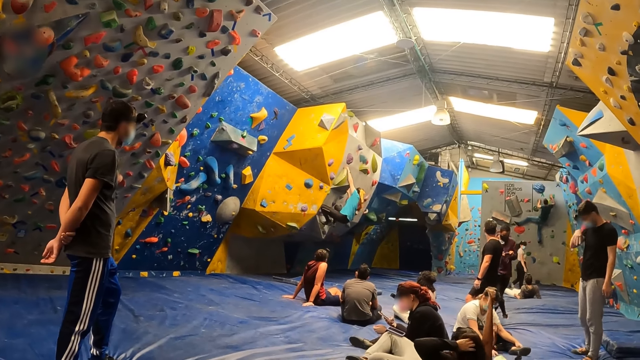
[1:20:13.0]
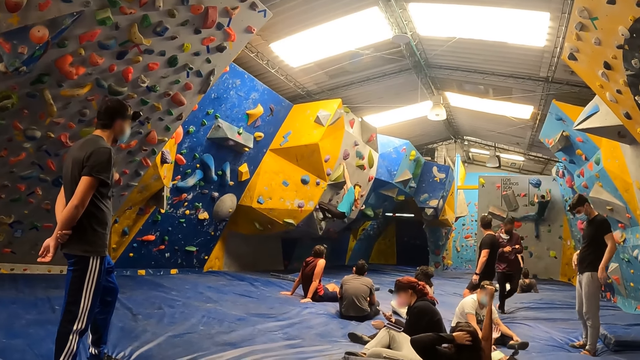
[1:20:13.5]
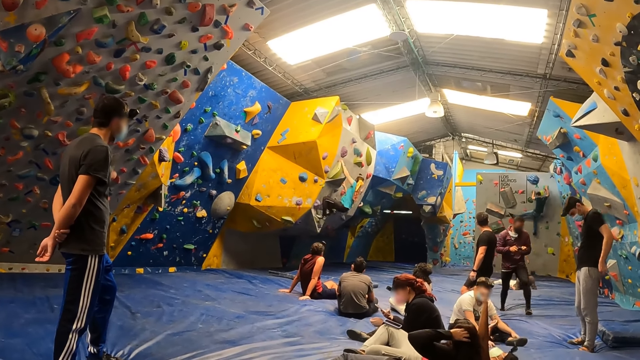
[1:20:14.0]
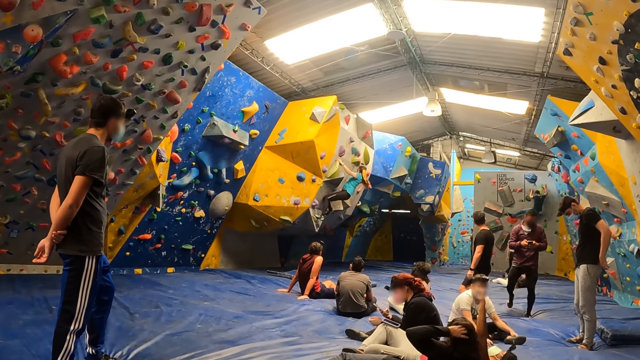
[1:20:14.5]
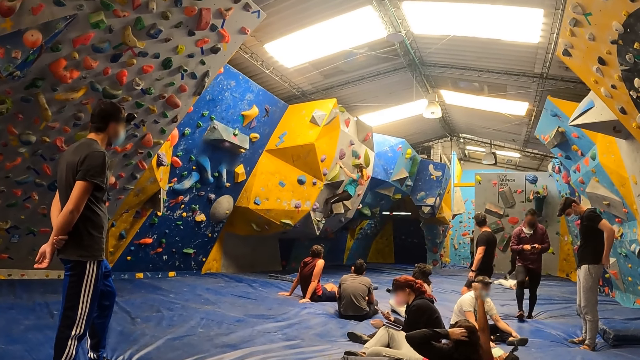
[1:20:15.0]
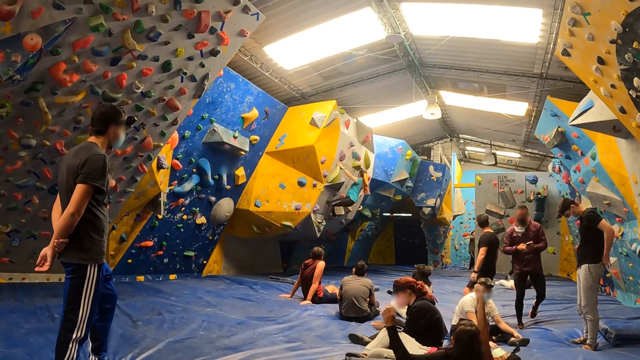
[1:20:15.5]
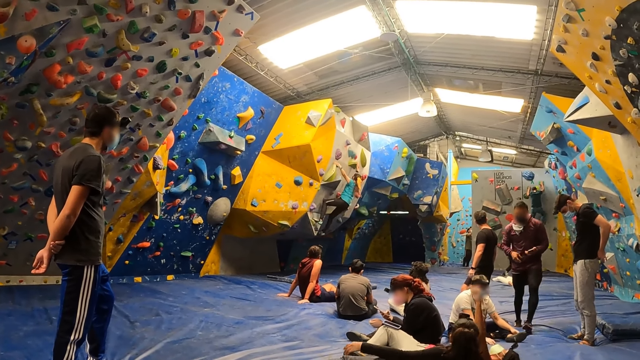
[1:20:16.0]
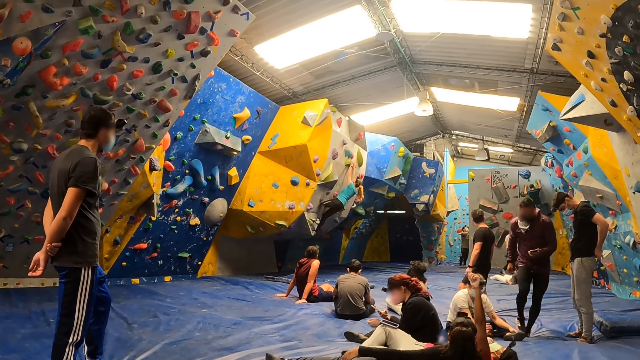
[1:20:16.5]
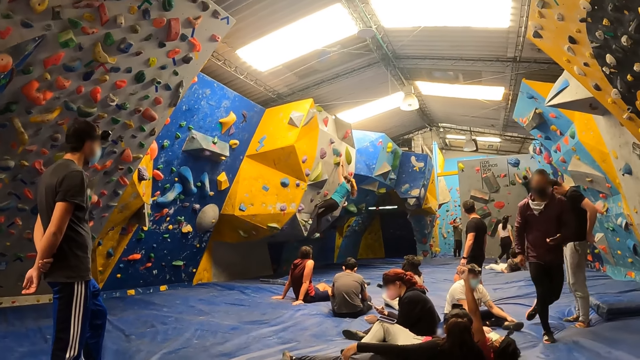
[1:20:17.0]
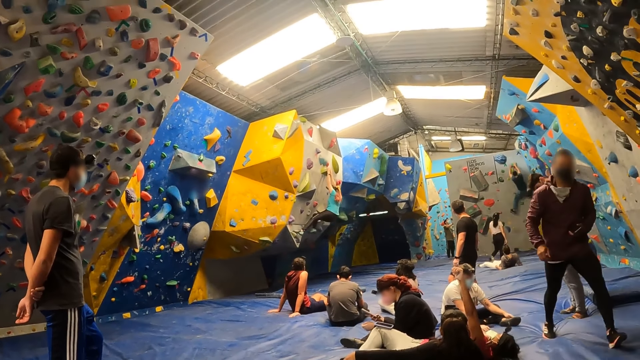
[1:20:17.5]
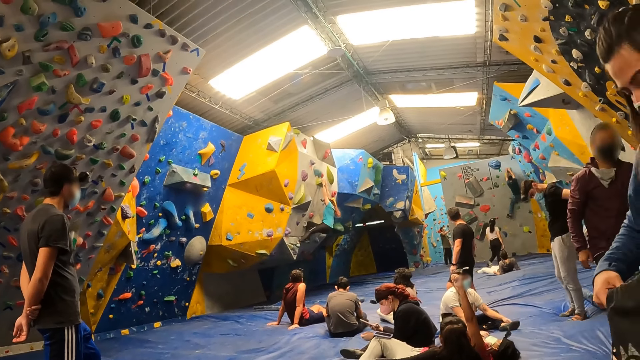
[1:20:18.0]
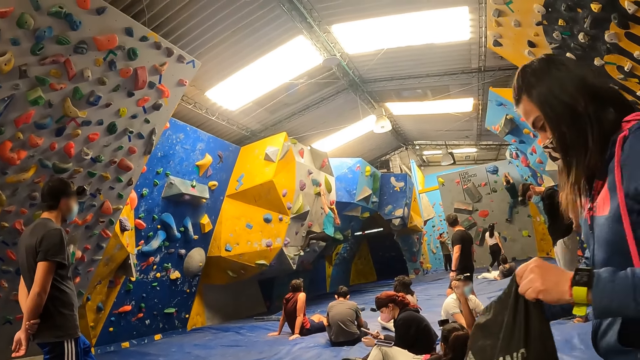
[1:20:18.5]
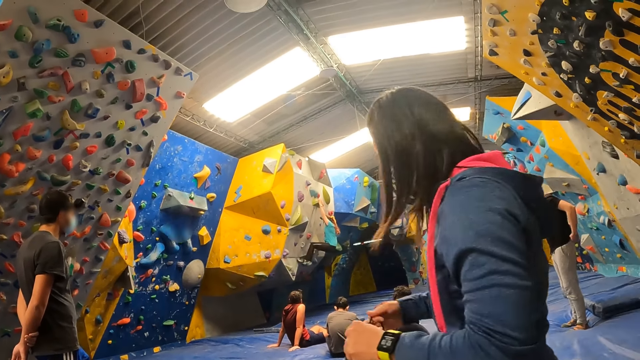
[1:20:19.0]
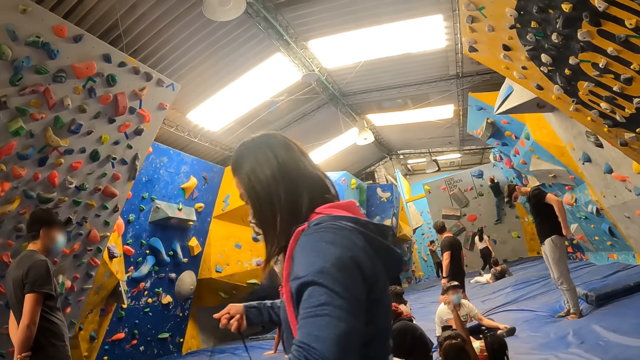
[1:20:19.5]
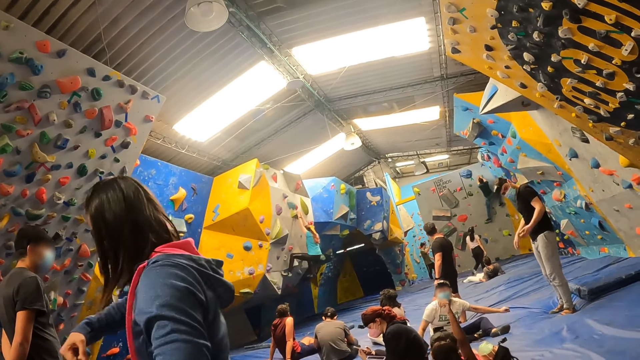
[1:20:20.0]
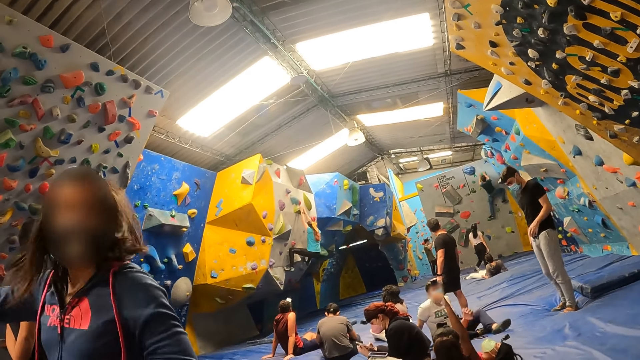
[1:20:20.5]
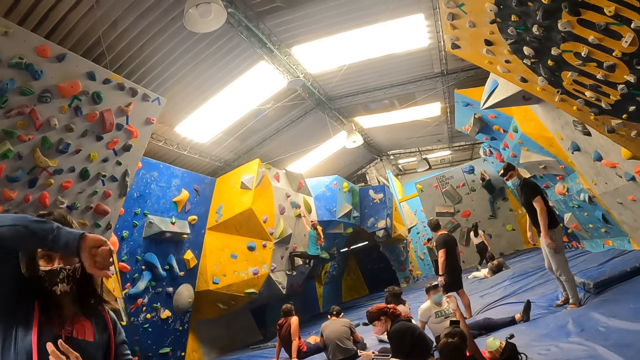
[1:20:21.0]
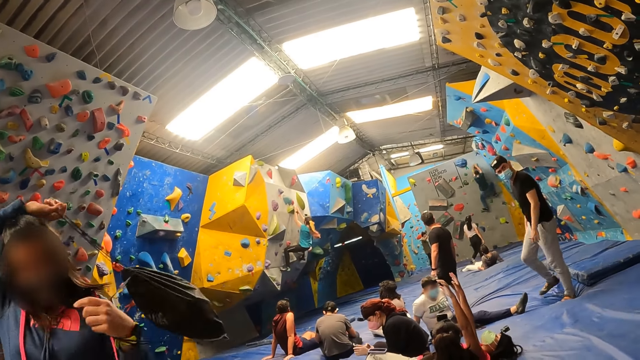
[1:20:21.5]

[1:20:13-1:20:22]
The camera wearer looks at the activity. They look around.

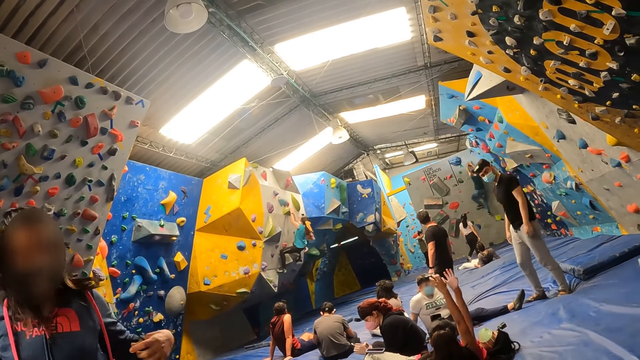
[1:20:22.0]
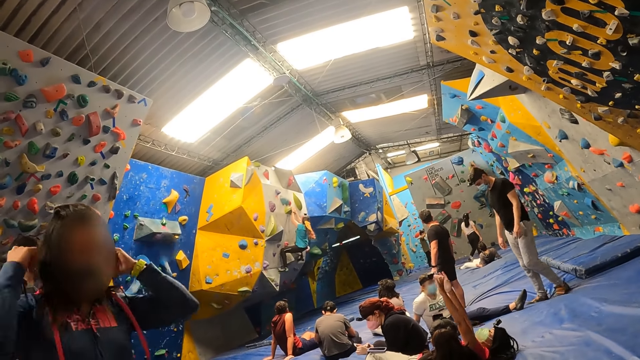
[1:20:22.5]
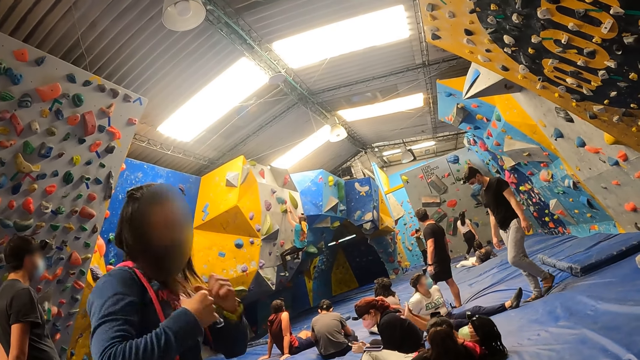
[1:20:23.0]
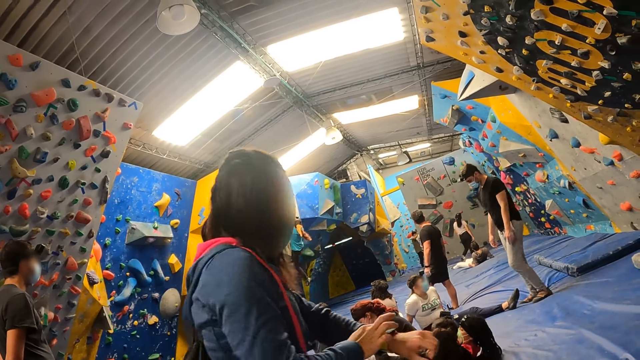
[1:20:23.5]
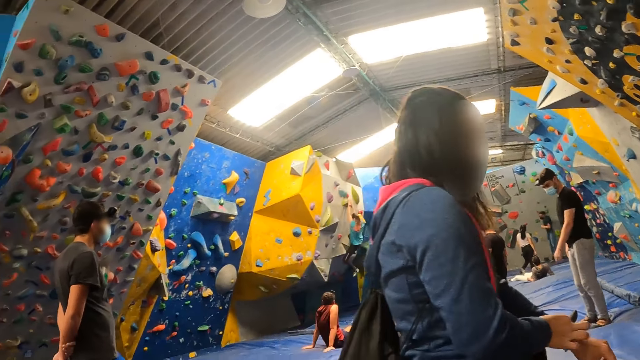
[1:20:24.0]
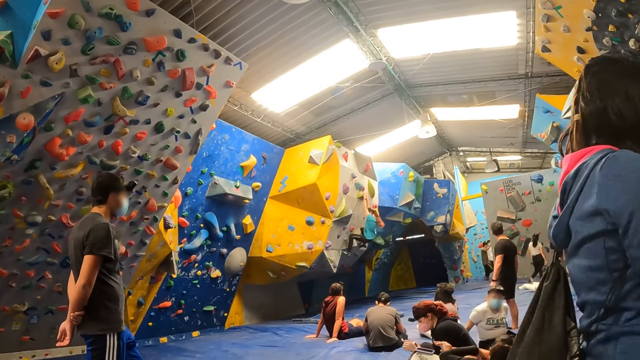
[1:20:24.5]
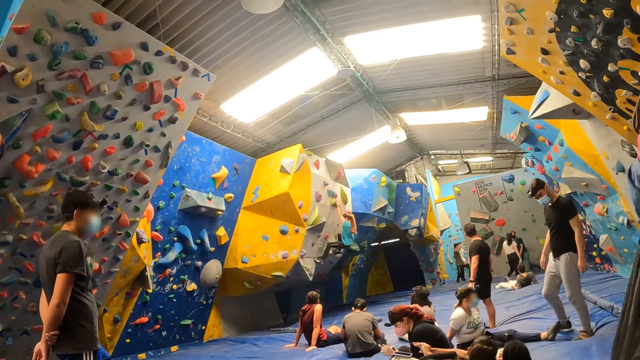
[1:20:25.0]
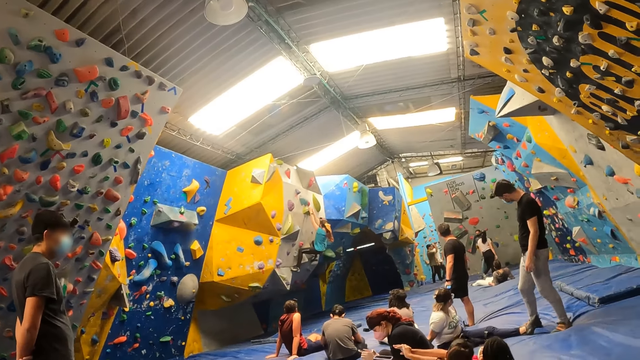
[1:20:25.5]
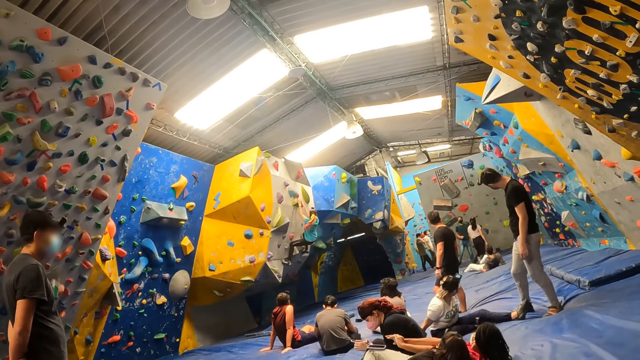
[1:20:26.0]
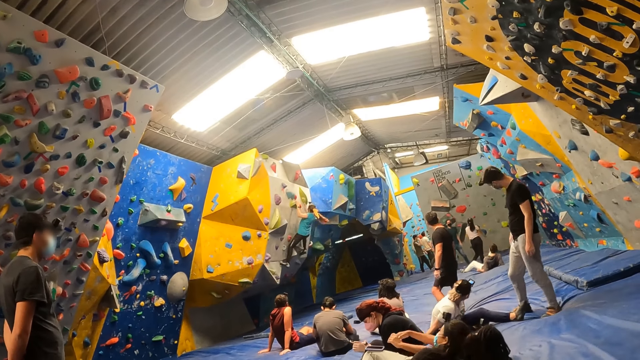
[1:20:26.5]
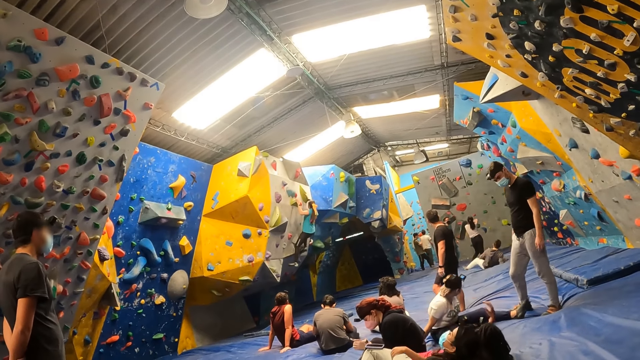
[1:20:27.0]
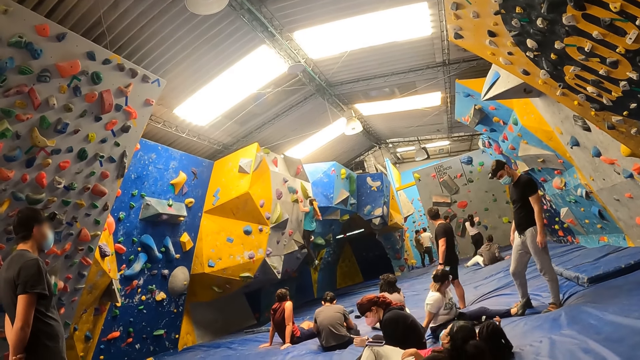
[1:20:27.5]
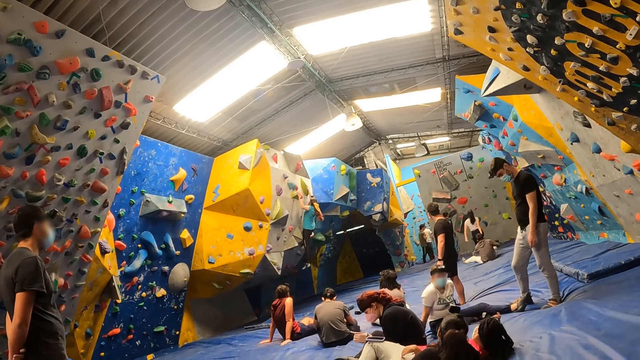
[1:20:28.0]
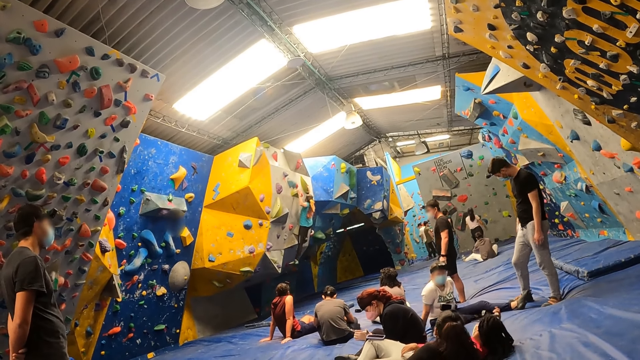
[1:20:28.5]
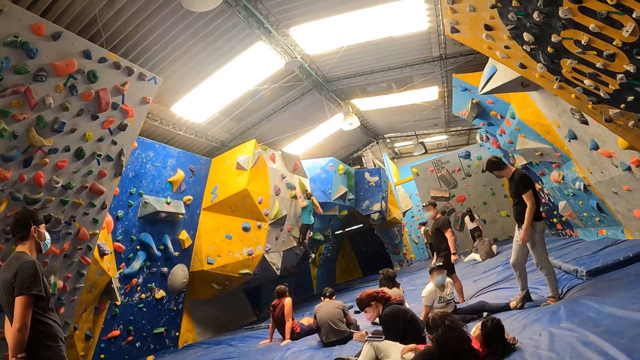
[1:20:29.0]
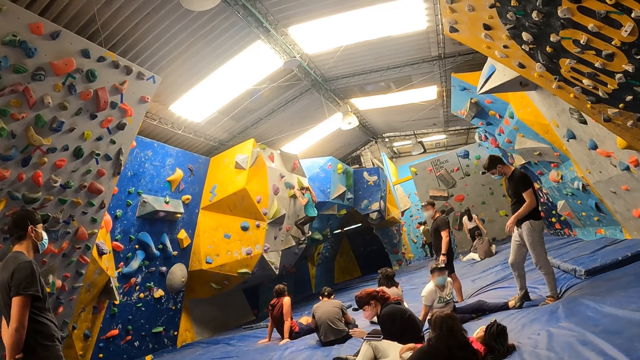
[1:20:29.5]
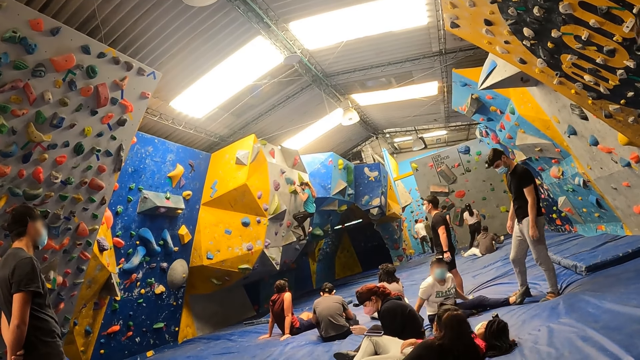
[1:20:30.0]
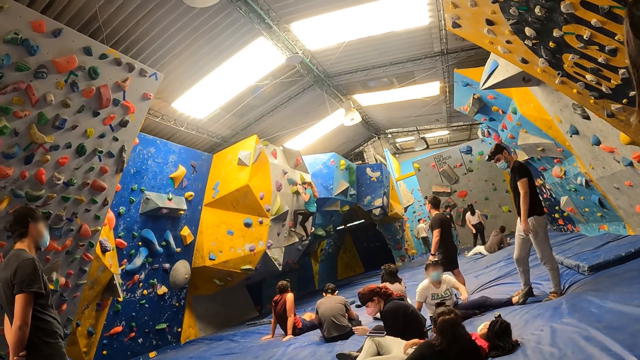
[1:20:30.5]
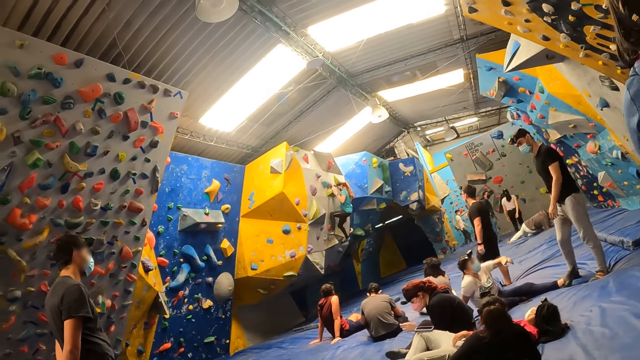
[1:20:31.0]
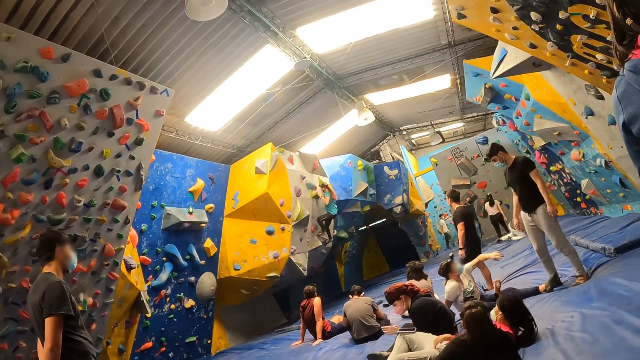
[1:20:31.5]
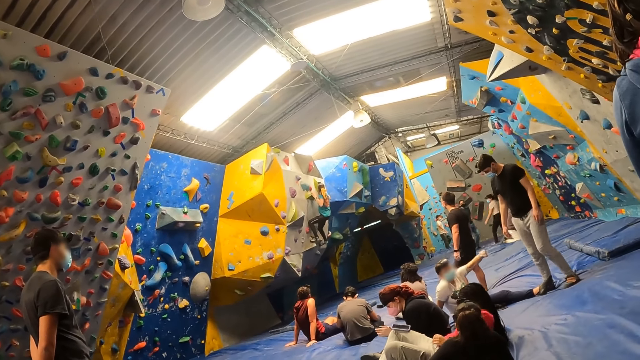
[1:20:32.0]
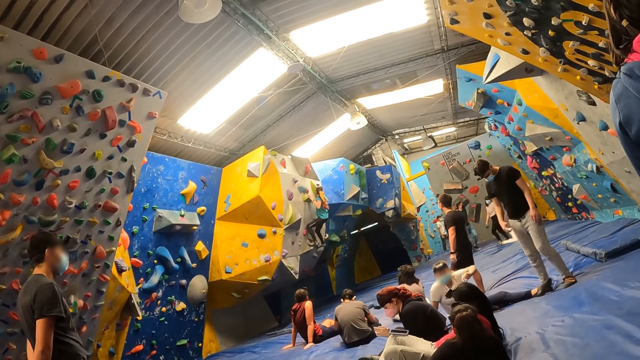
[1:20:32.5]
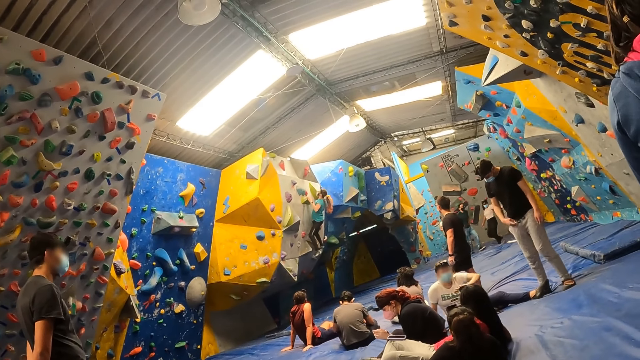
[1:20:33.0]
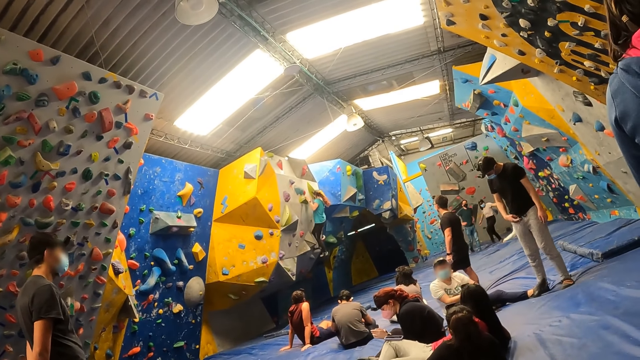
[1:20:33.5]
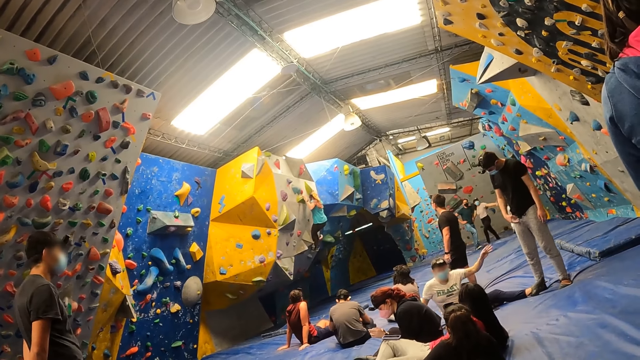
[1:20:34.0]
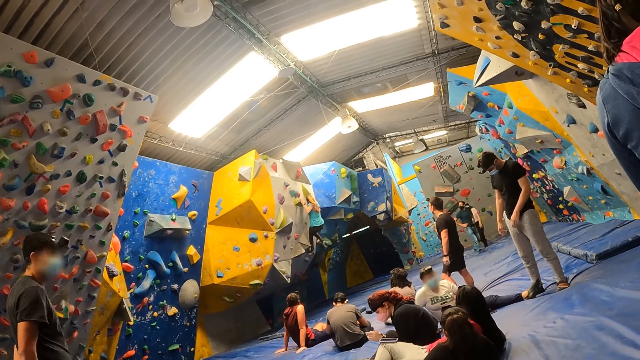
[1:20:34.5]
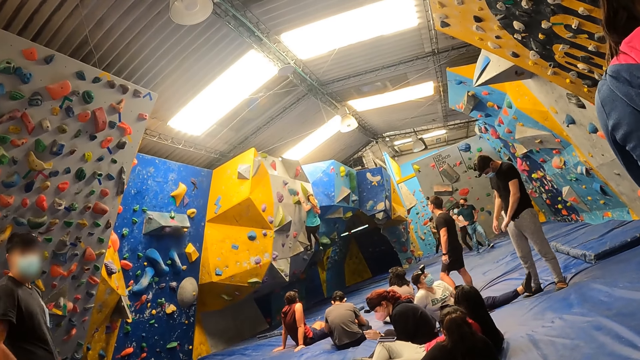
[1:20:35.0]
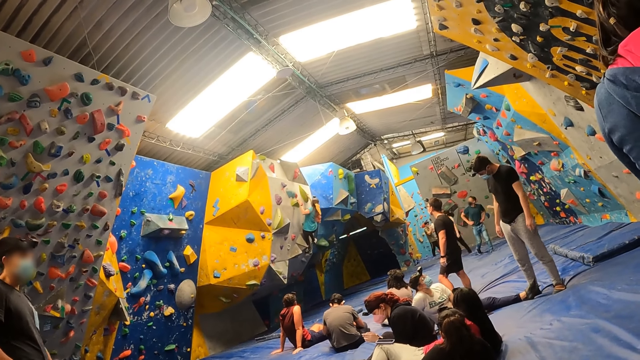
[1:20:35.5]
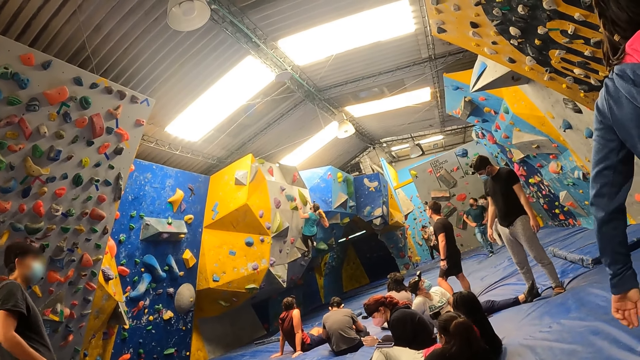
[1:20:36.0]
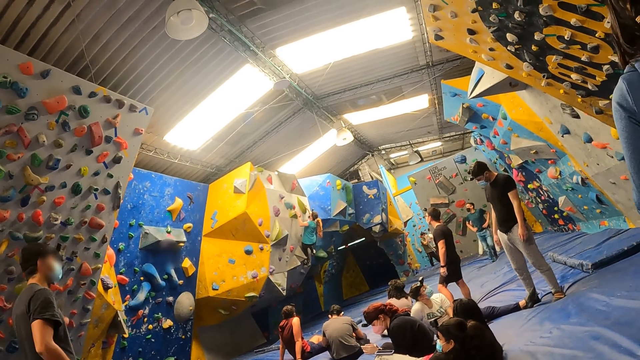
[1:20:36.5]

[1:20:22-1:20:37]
The camera wearer looks at the people. They look around. They look at the activity.
